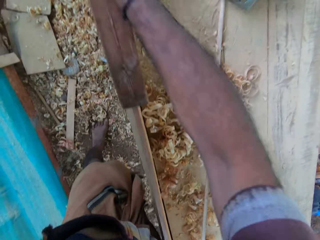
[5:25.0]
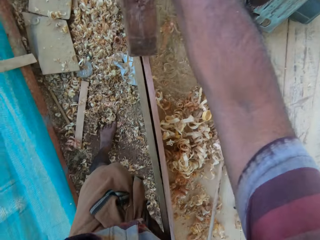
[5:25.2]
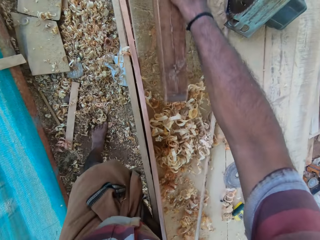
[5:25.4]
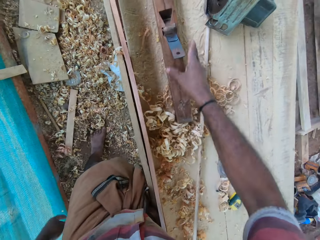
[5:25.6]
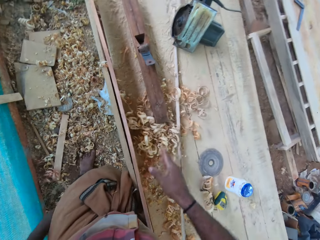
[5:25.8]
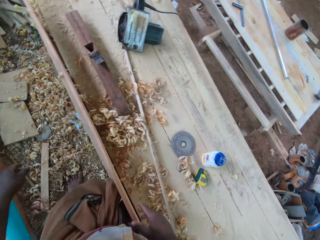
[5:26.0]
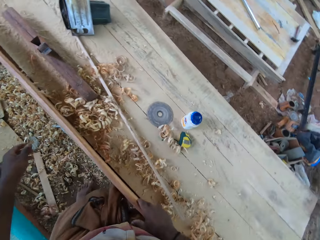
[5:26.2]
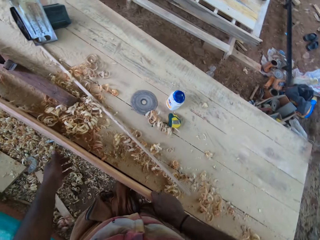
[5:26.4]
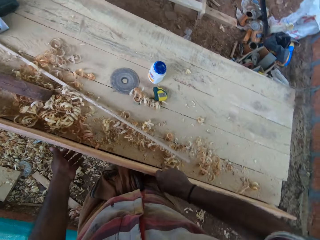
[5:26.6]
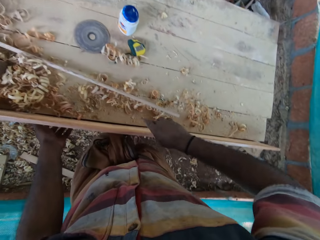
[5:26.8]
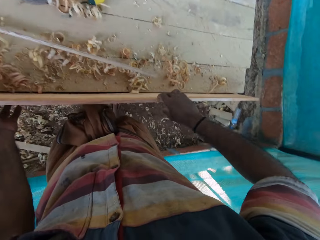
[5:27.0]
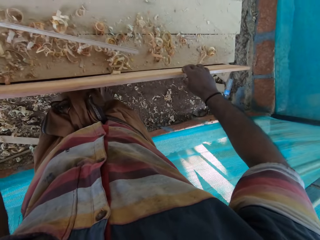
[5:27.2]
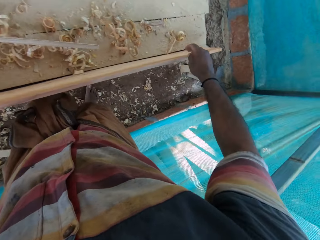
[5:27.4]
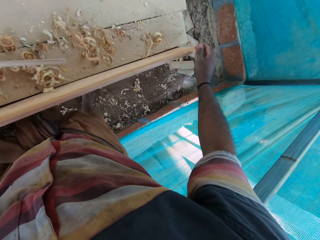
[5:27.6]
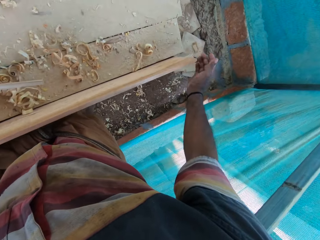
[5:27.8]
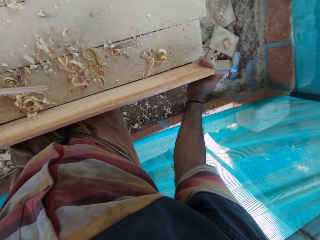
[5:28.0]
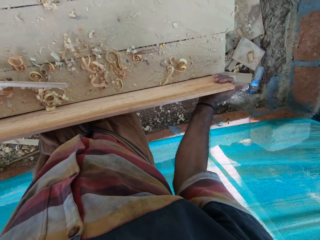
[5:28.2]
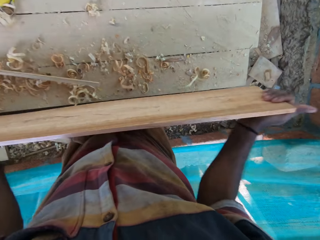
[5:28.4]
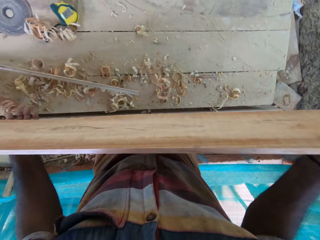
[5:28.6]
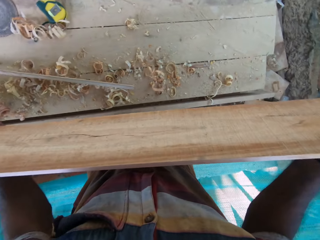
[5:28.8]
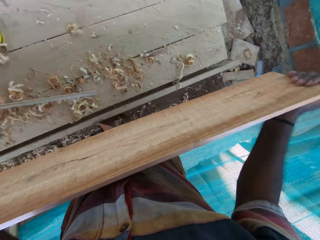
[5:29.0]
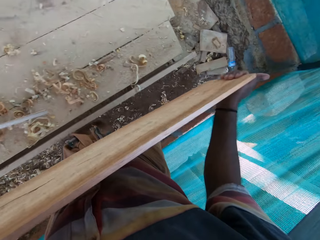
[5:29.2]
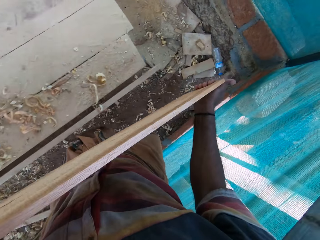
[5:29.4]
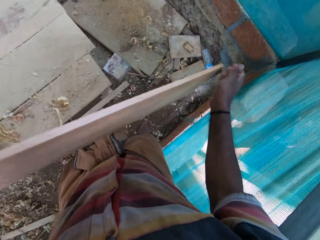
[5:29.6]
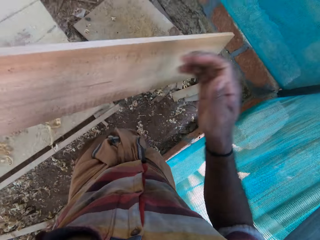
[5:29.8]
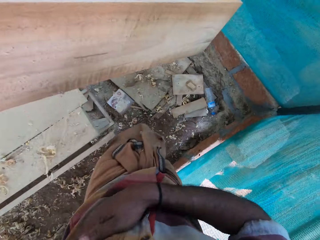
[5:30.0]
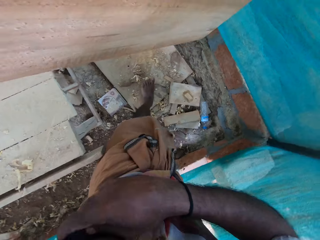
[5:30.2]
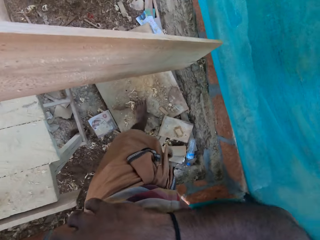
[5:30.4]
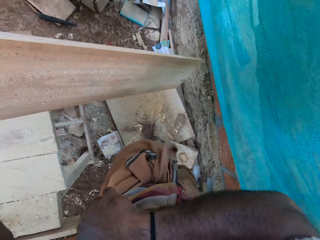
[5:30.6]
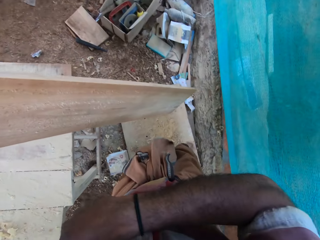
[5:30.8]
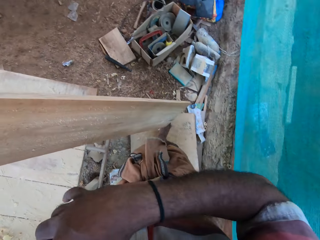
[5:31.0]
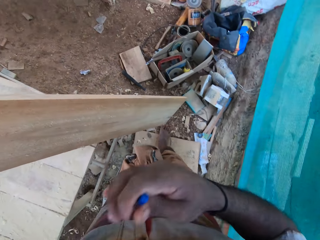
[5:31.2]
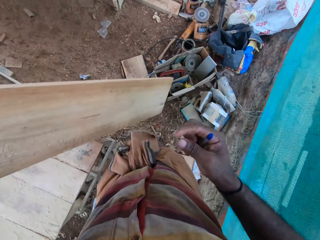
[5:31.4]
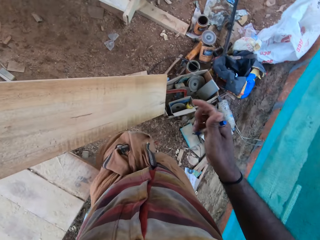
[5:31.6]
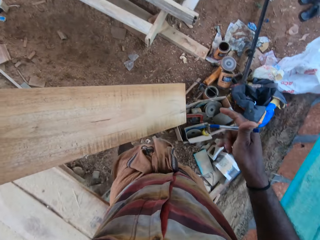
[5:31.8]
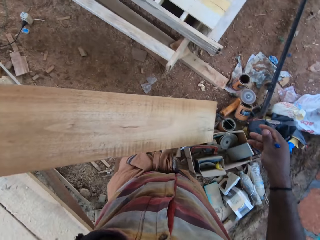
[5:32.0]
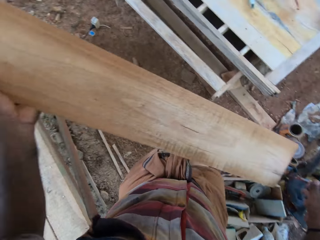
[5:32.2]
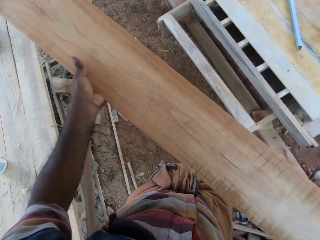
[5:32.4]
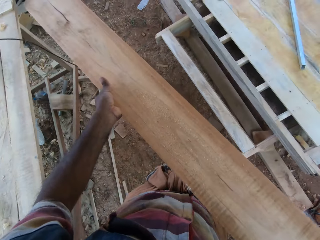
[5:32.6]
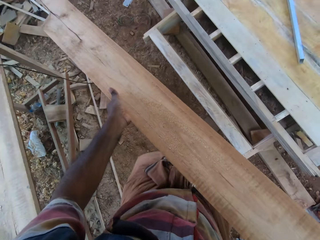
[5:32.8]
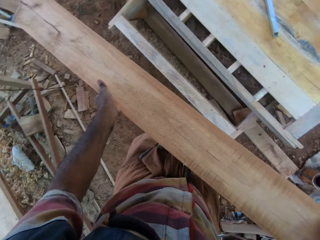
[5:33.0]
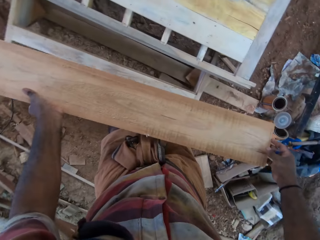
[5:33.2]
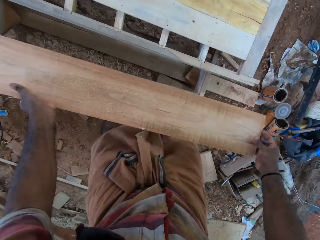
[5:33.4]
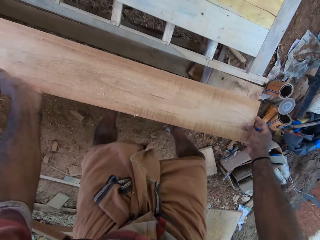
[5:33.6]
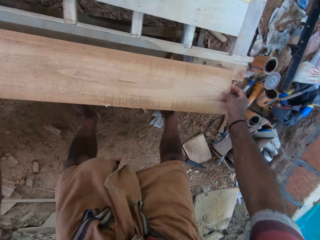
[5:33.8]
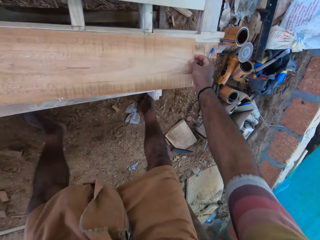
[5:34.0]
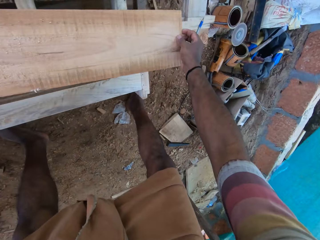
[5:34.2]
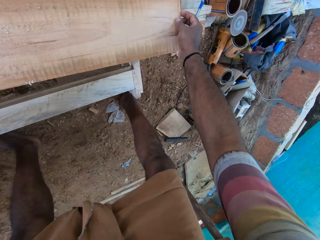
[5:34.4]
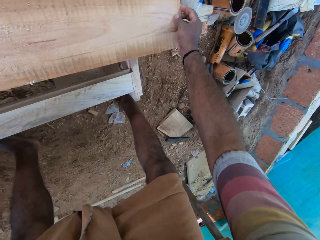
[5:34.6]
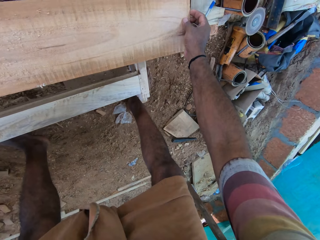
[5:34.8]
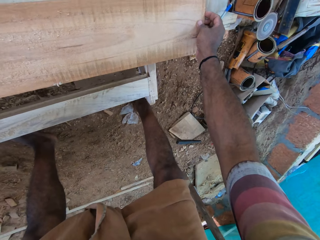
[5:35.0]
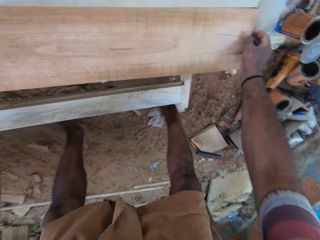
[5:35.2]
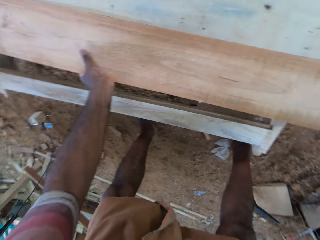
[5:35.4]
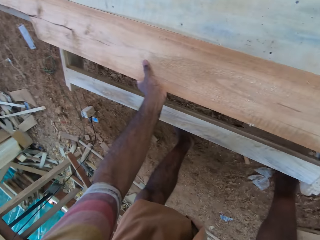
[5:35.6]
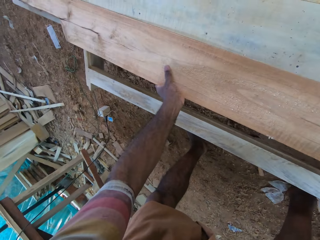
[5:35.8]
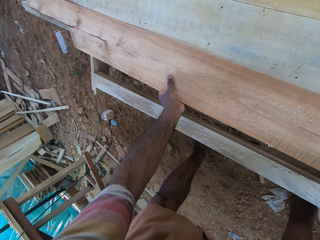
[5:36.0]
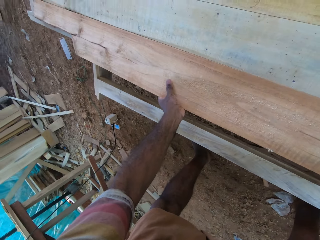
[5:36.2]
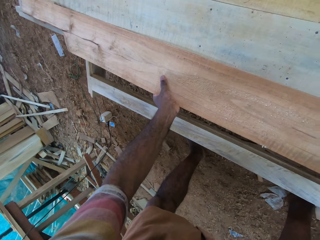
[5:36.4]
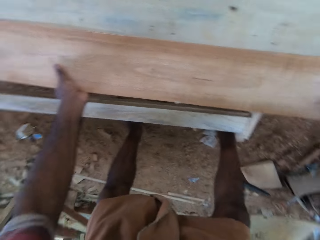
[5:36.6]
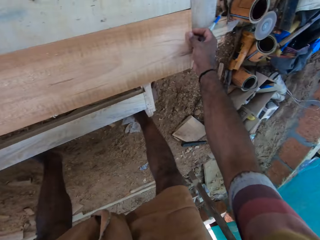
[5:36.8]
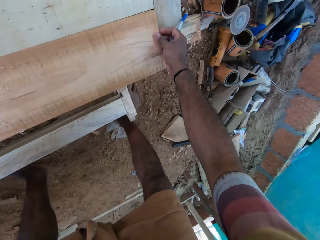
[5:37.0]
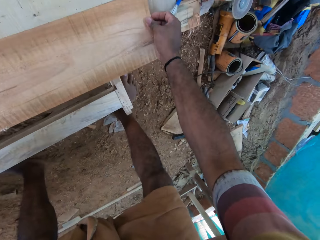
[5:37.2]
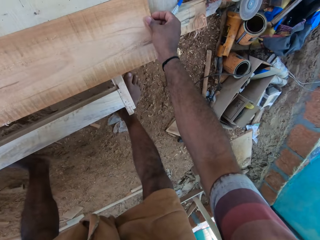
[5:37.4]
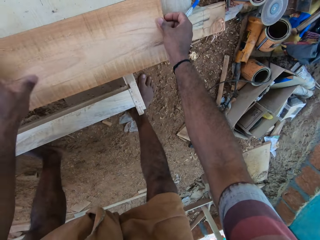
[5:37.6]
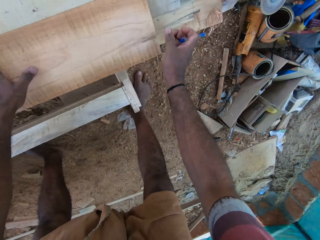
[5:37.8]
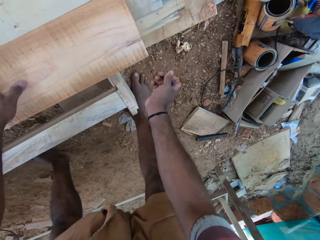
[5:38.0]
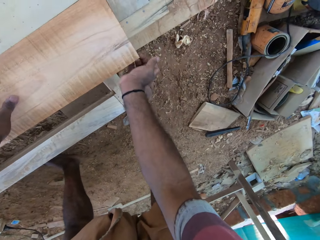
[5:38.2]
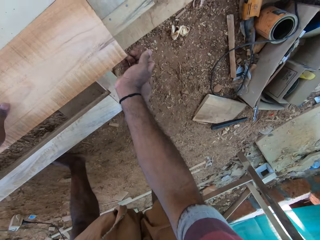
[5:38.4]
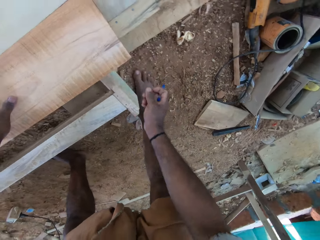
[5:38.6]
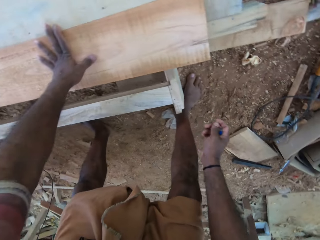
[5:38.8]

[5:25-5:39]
The camera wearer places the plane on the table. He removes the timber from the table. He carries the timber to the bench. He walks away. He removes the pen from his pocket. He places the timber on the bench. He looks at the timber.

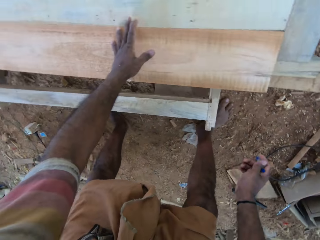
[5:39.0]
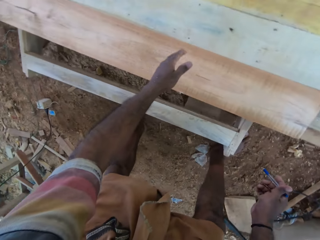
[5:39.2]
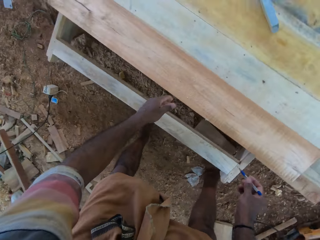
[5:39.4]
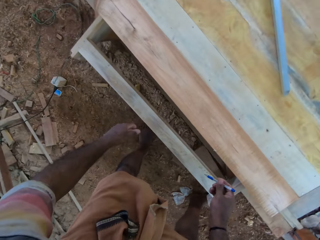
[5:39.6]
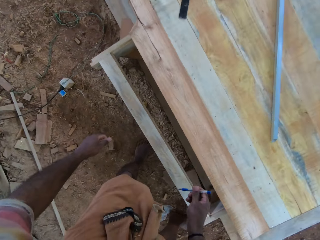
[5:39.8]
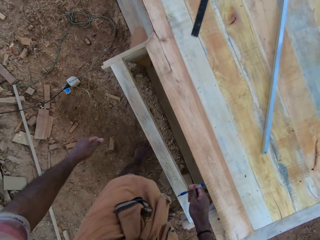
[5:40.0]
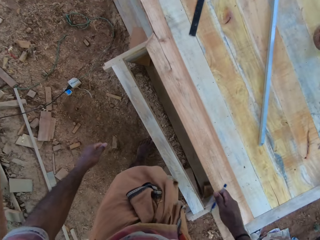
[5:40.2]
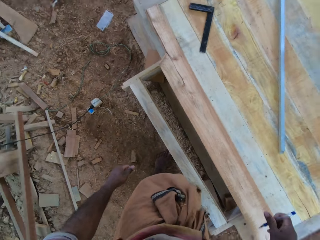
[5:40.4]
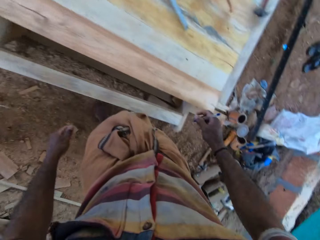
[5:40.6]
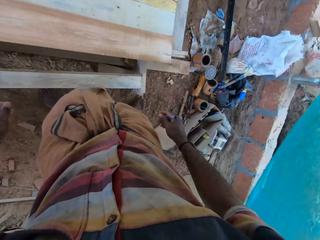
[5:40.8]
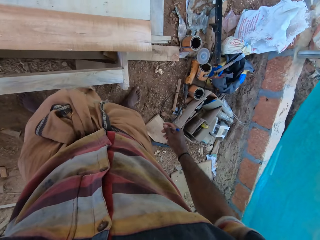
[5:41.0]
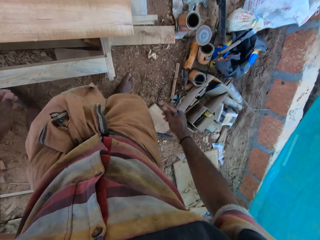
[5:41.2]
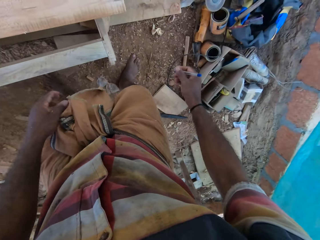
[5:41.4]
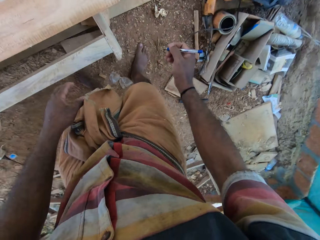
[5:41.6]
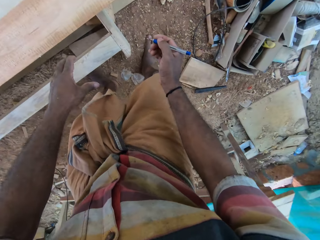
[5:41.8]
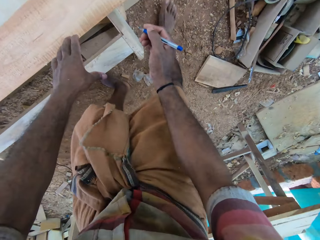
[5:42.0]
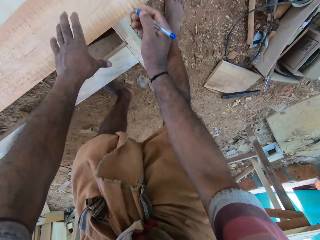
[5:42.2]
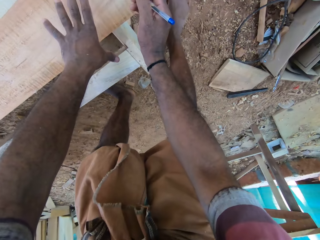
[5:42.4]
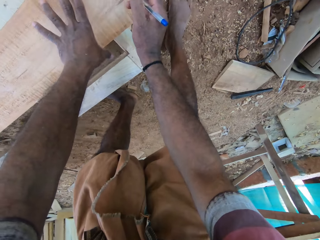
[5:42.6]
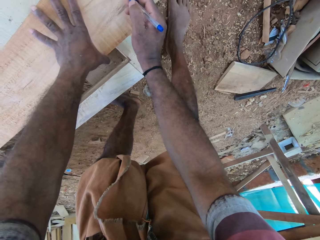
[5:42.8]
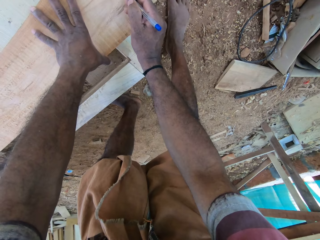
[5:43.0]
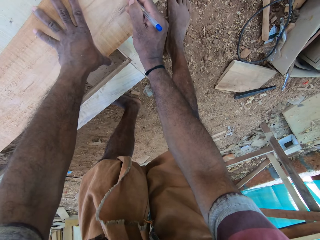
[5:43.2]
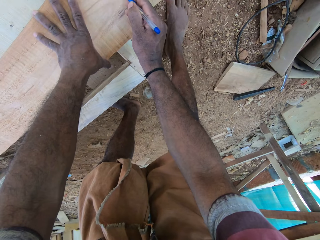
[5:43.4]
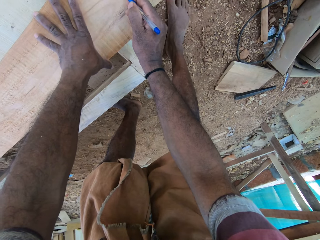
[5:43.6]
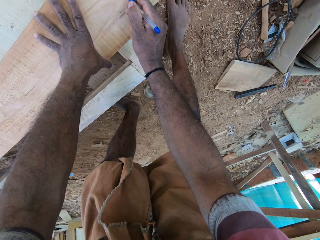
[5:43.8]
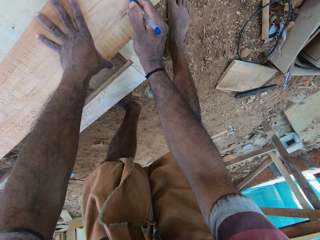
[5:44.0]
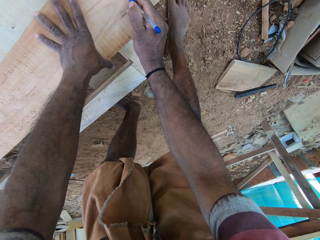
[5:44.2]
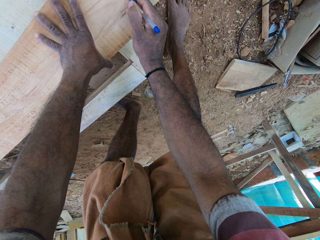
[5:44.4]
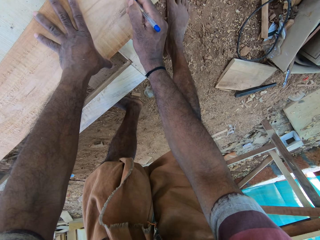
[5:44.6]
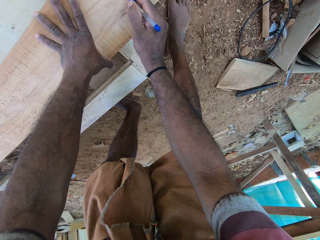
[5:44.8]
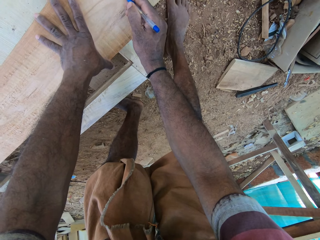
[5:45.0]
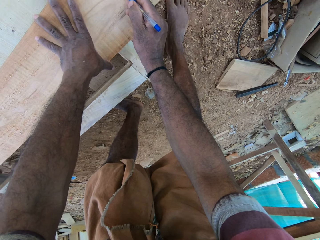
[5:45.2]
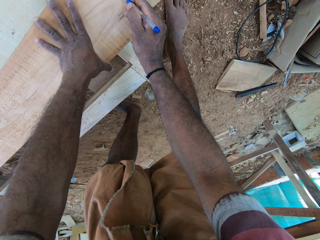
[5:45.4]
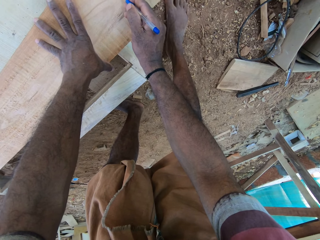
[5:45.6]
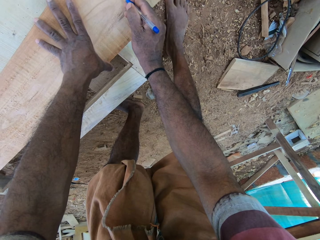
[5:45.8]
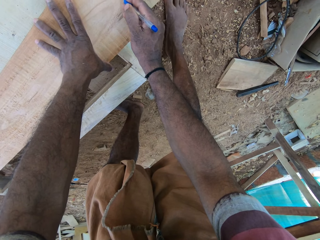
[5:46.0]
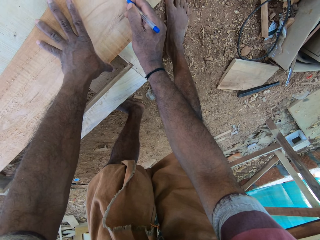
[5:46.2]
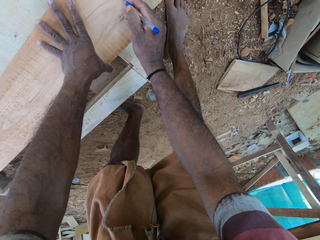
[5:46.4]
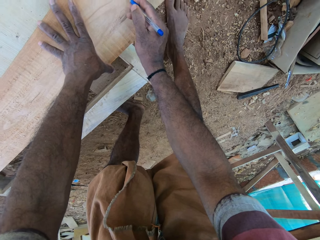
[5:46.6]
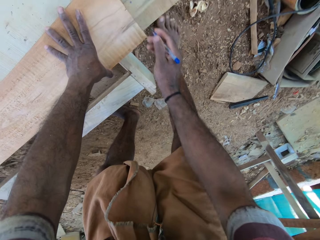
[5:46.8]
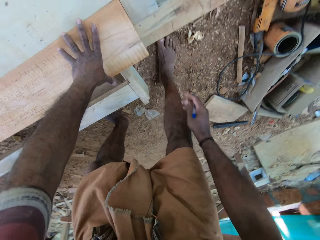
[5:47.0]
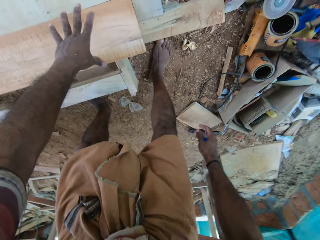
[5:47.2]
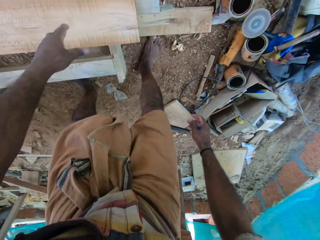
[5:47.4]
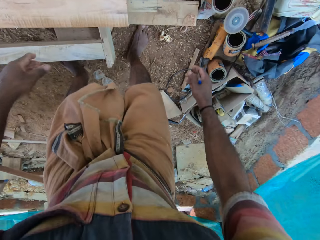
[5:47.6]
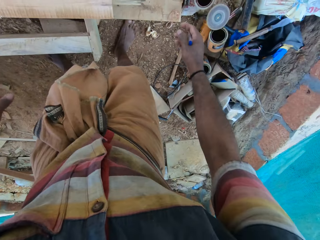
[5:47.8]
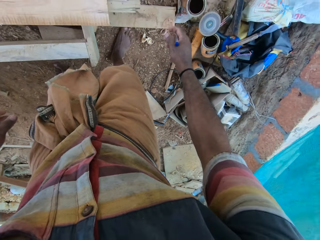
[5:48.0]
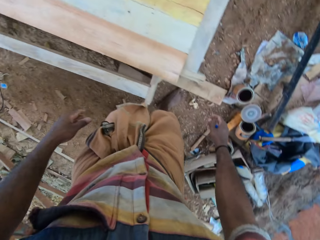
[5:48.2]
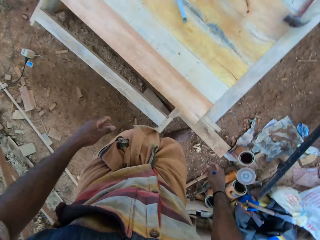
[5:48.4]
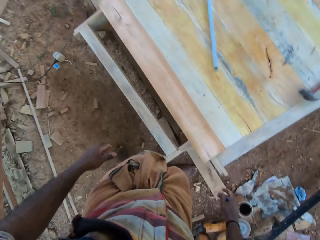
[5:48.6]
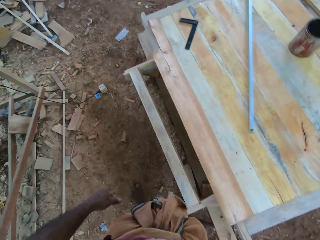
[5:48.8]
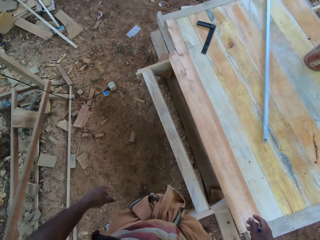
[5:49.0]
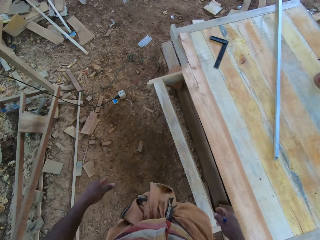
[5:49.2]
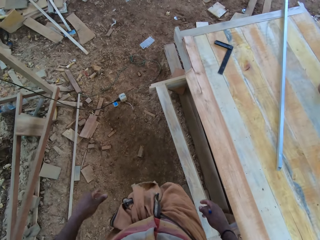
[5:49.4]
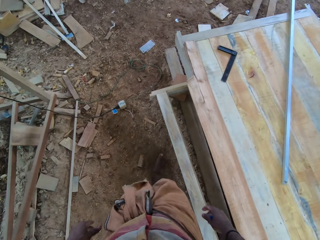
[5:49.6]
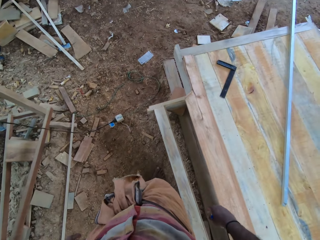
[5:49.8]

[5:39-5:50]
The camera wearer gets up. They mark the timber with a pen. They get up. They walk around the timber.
